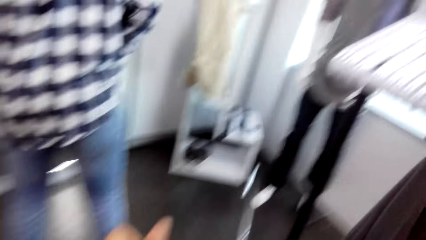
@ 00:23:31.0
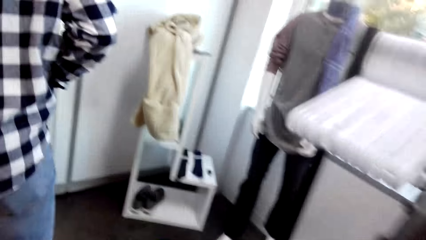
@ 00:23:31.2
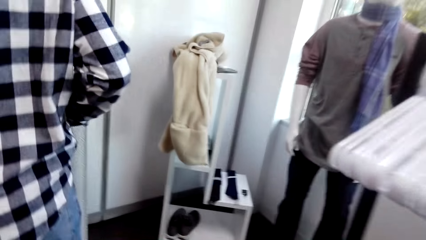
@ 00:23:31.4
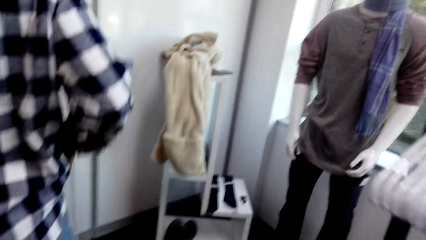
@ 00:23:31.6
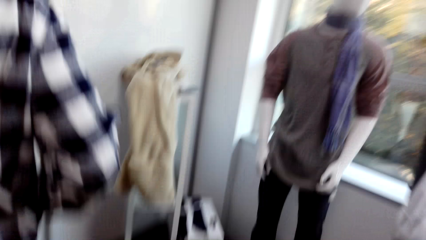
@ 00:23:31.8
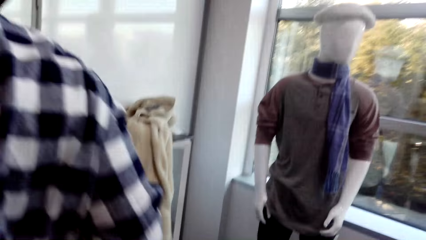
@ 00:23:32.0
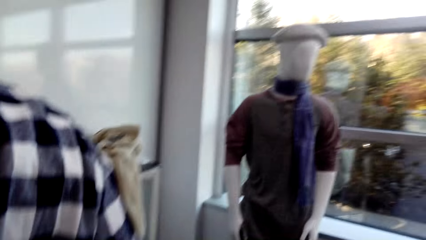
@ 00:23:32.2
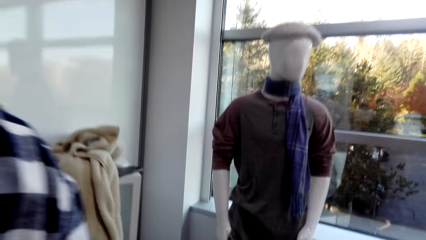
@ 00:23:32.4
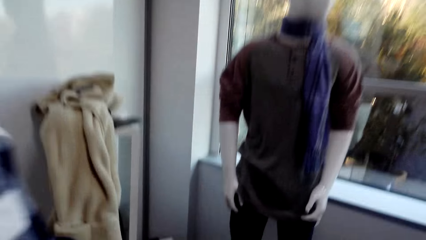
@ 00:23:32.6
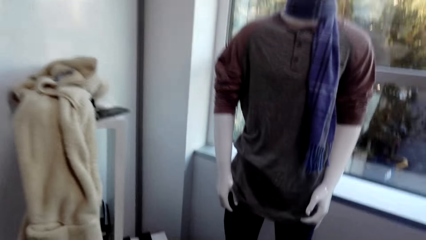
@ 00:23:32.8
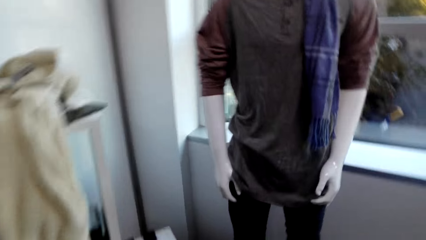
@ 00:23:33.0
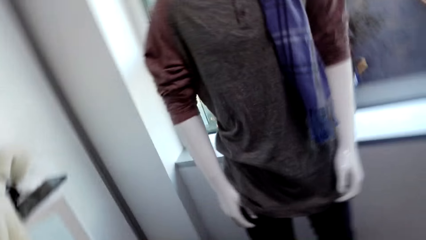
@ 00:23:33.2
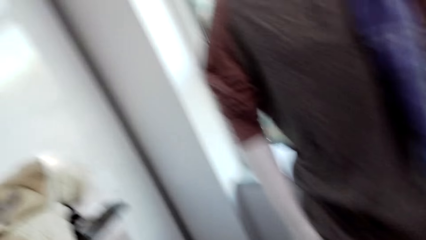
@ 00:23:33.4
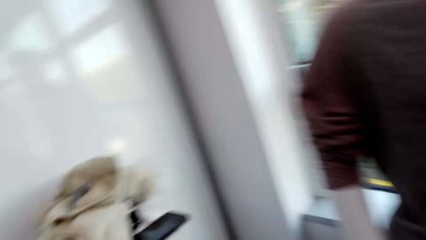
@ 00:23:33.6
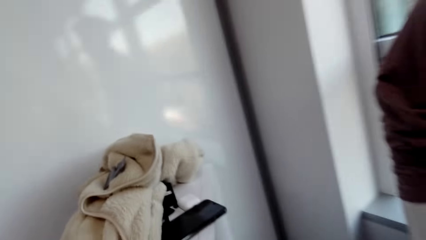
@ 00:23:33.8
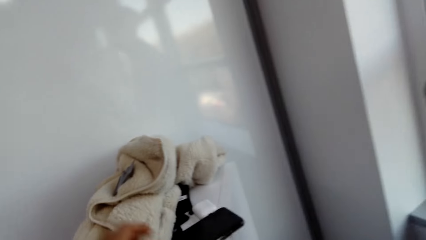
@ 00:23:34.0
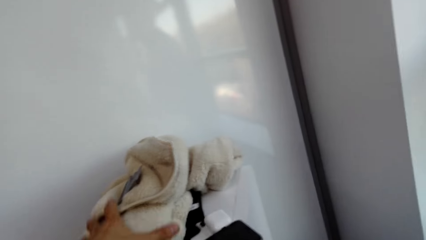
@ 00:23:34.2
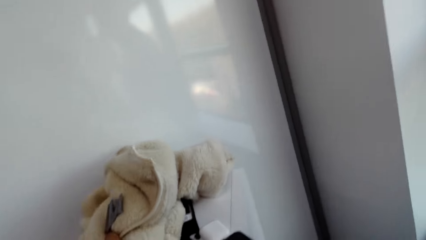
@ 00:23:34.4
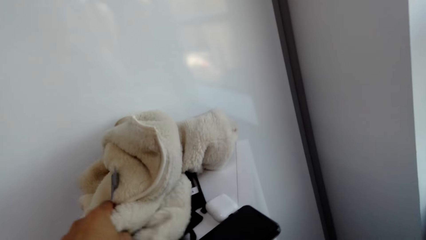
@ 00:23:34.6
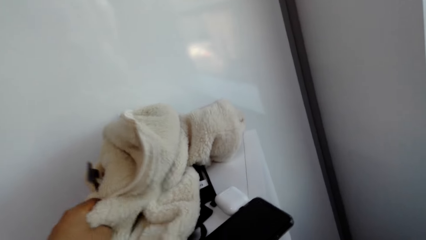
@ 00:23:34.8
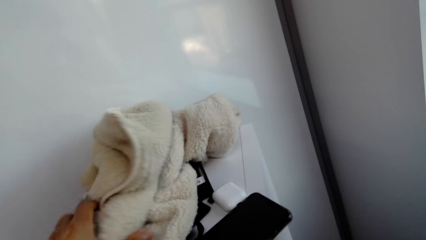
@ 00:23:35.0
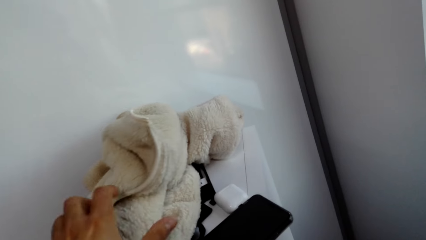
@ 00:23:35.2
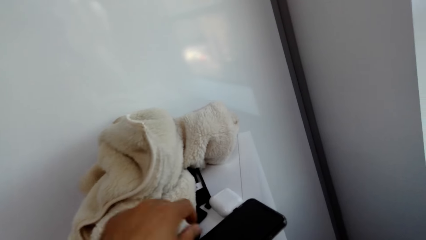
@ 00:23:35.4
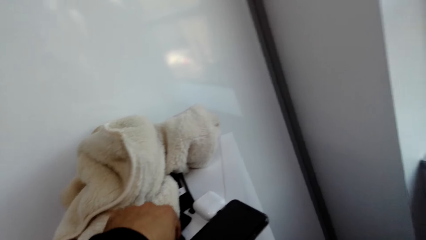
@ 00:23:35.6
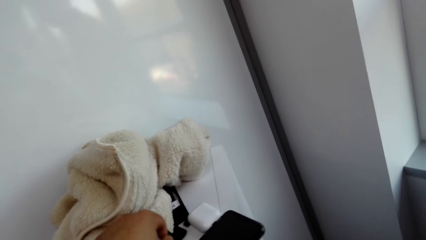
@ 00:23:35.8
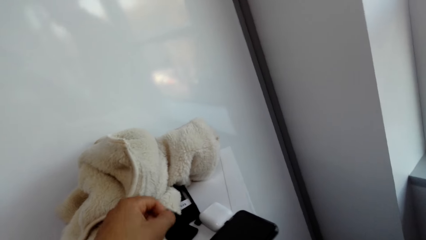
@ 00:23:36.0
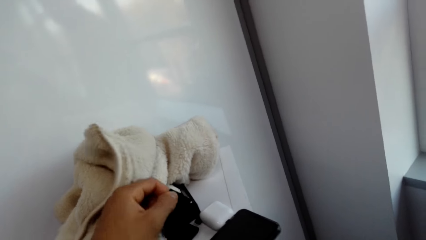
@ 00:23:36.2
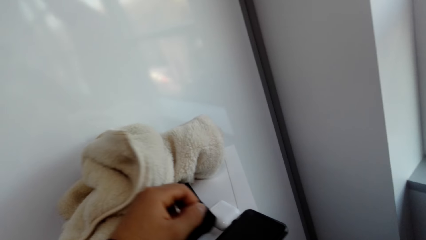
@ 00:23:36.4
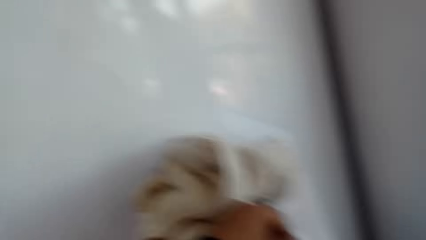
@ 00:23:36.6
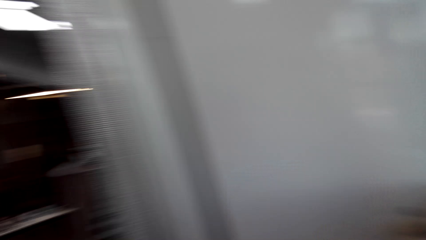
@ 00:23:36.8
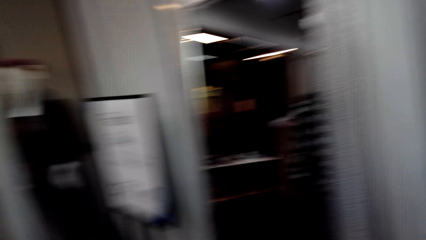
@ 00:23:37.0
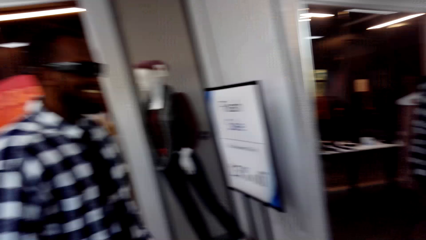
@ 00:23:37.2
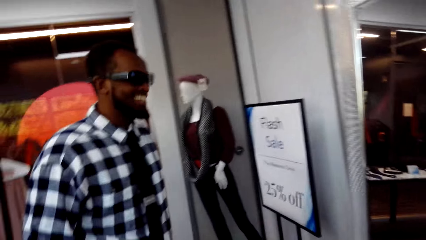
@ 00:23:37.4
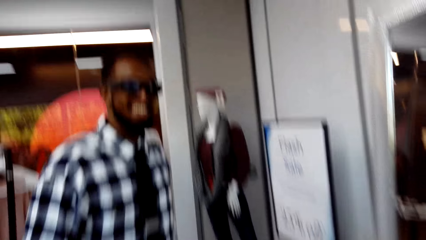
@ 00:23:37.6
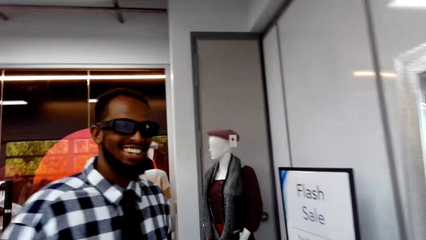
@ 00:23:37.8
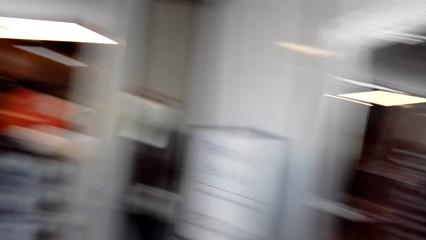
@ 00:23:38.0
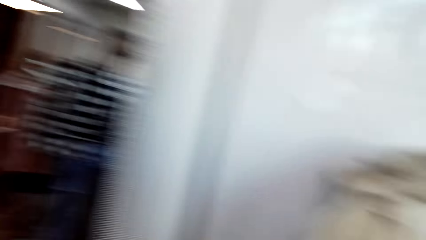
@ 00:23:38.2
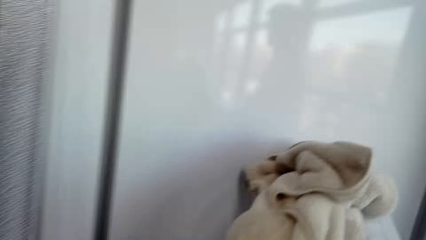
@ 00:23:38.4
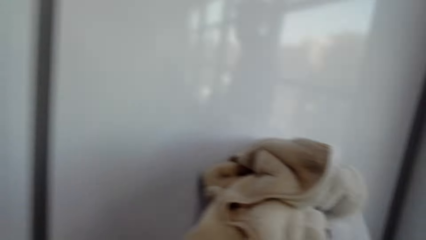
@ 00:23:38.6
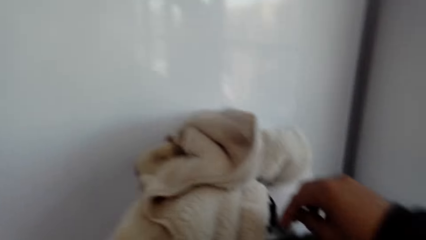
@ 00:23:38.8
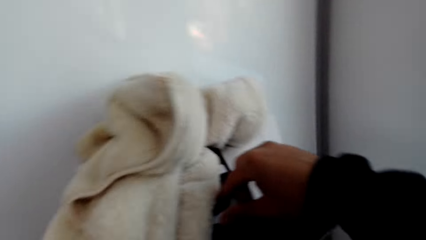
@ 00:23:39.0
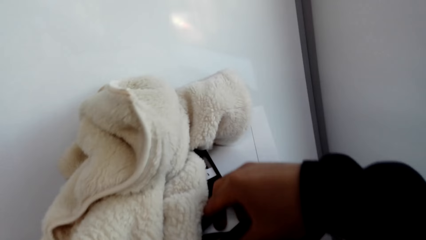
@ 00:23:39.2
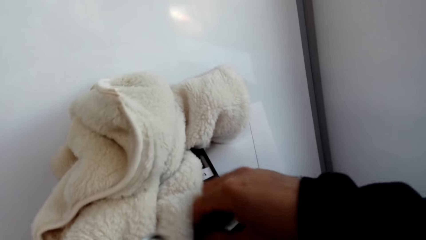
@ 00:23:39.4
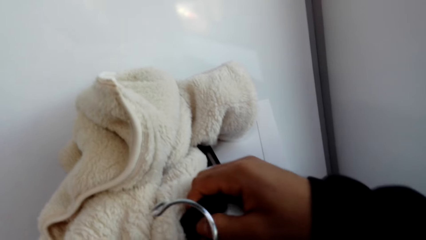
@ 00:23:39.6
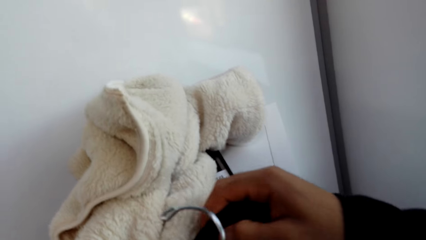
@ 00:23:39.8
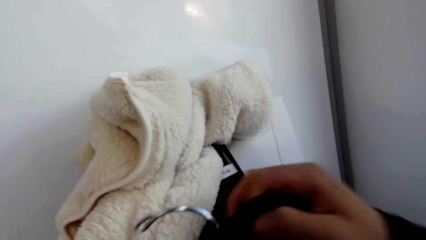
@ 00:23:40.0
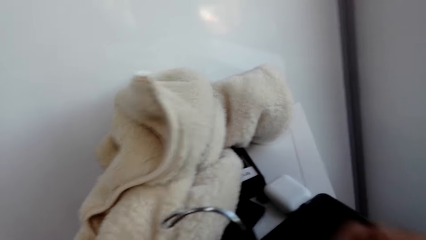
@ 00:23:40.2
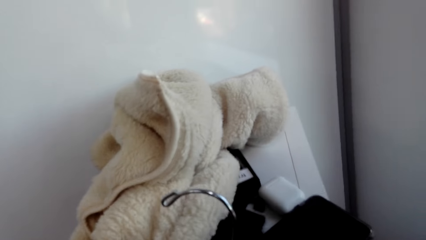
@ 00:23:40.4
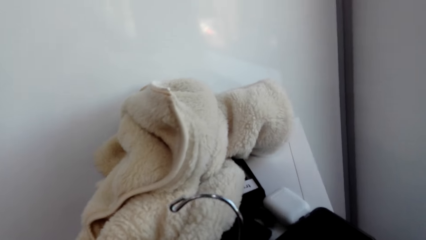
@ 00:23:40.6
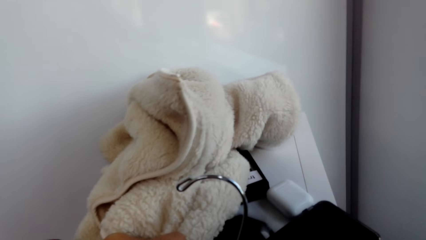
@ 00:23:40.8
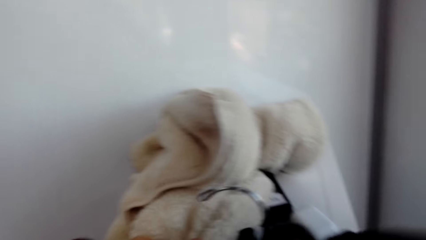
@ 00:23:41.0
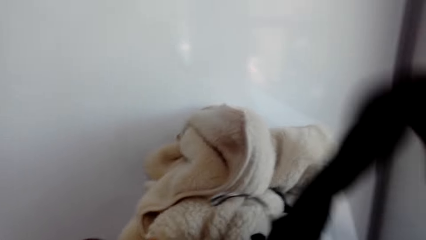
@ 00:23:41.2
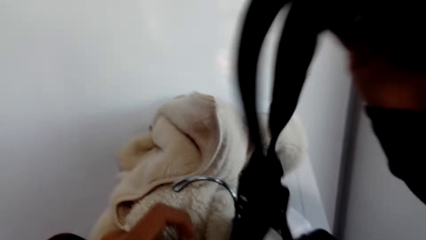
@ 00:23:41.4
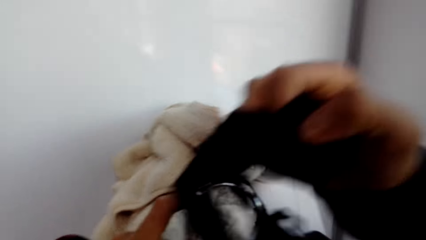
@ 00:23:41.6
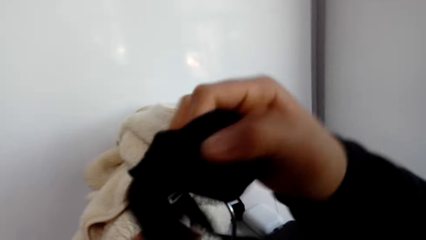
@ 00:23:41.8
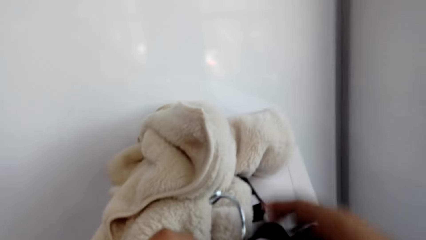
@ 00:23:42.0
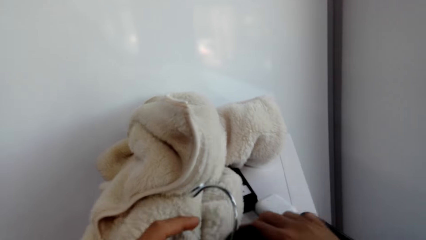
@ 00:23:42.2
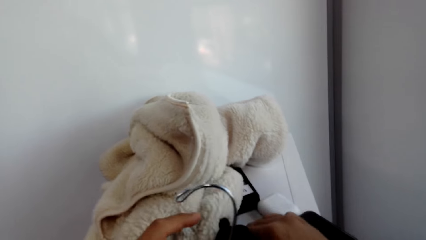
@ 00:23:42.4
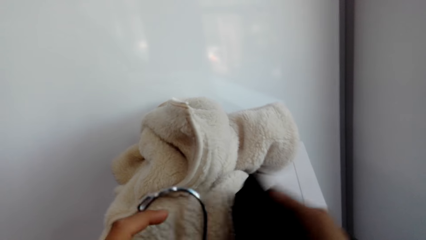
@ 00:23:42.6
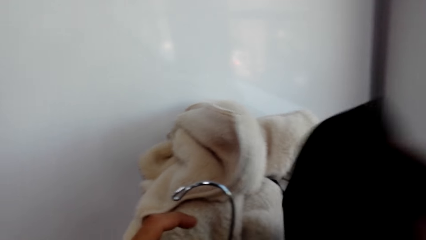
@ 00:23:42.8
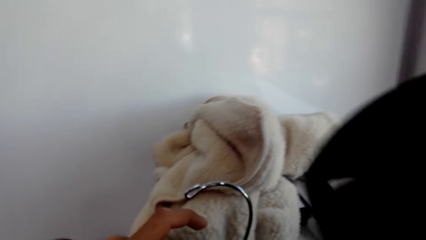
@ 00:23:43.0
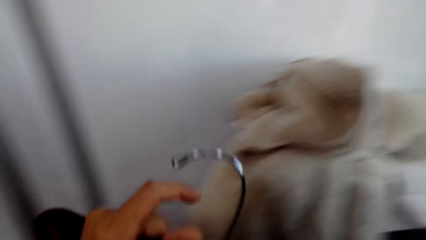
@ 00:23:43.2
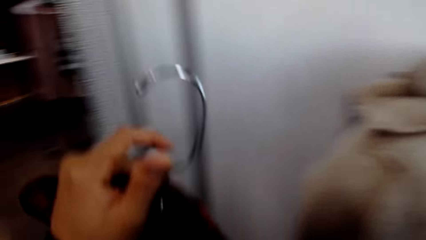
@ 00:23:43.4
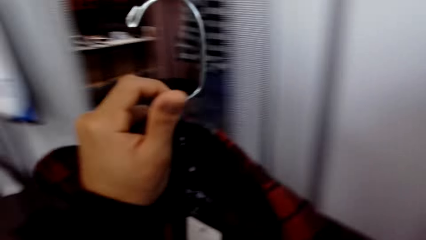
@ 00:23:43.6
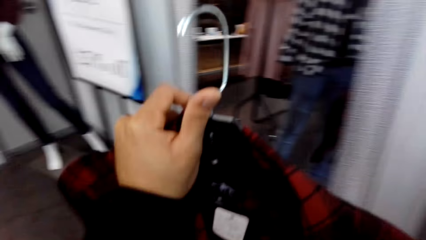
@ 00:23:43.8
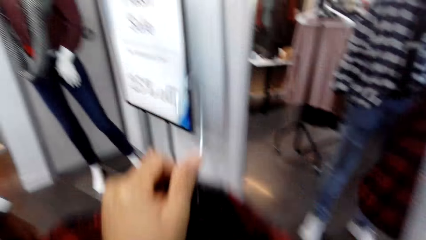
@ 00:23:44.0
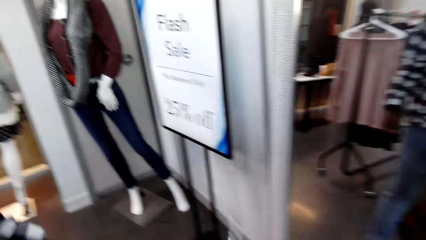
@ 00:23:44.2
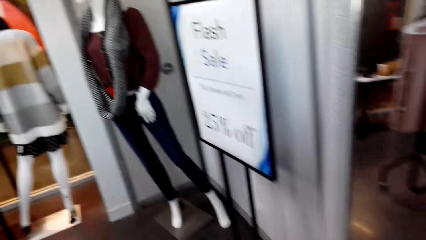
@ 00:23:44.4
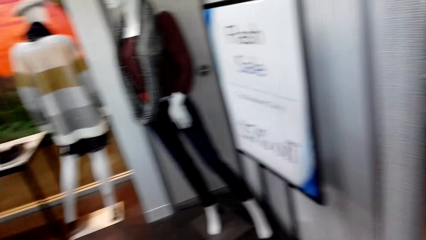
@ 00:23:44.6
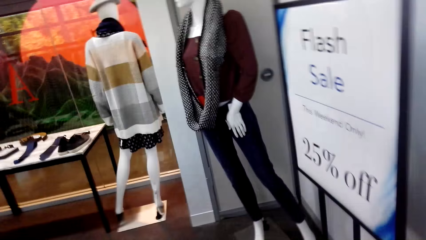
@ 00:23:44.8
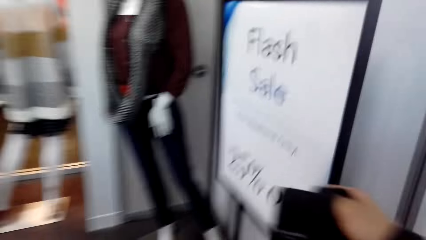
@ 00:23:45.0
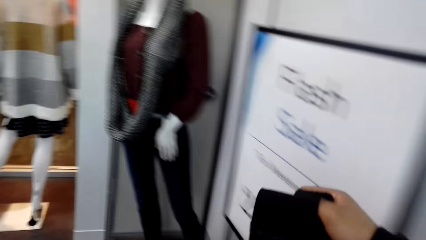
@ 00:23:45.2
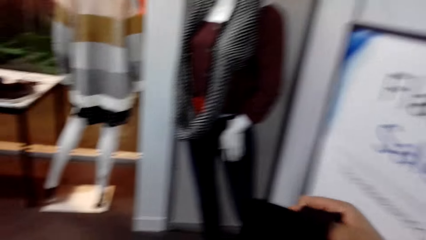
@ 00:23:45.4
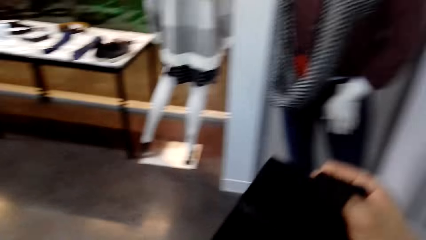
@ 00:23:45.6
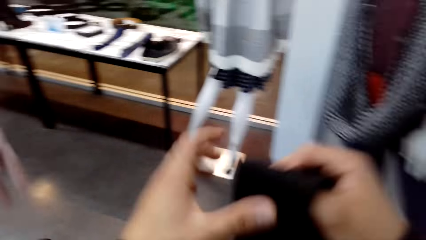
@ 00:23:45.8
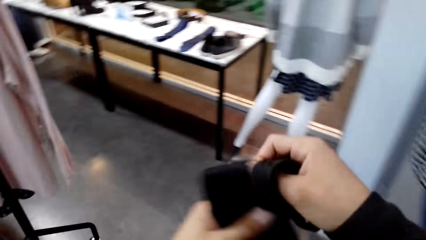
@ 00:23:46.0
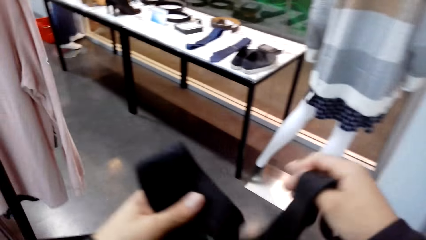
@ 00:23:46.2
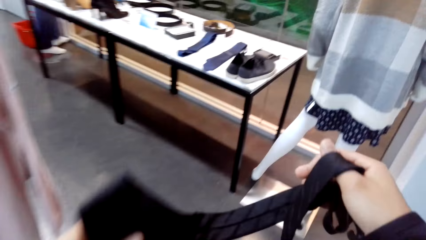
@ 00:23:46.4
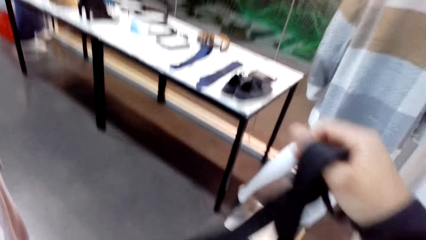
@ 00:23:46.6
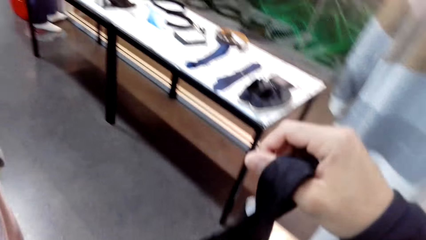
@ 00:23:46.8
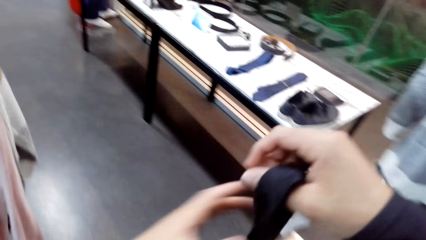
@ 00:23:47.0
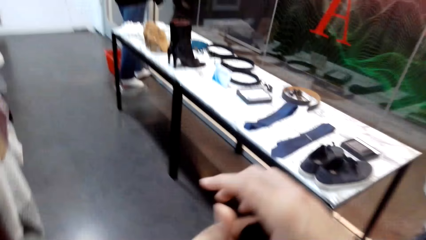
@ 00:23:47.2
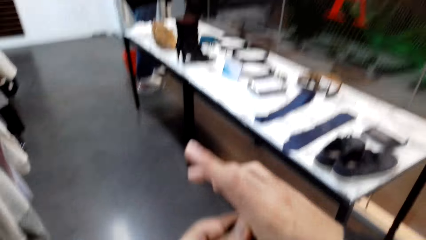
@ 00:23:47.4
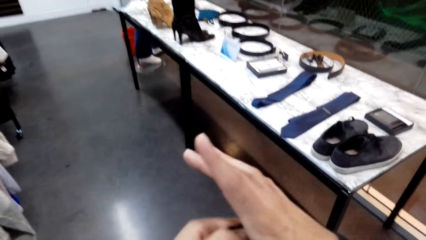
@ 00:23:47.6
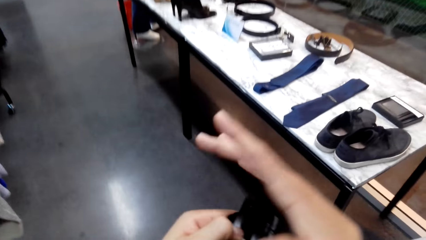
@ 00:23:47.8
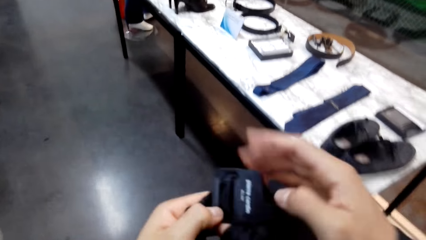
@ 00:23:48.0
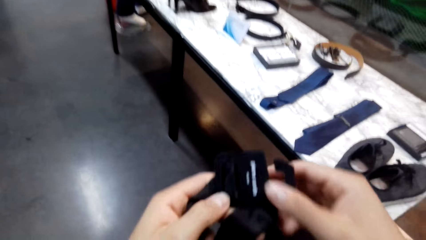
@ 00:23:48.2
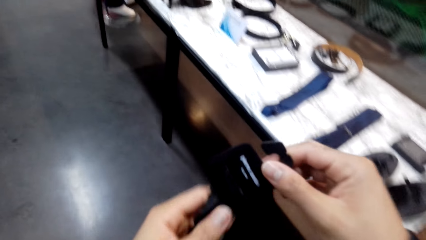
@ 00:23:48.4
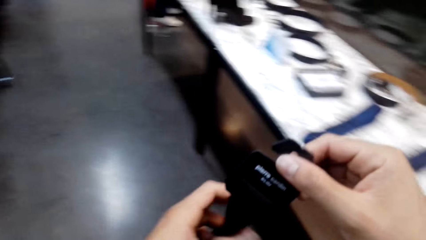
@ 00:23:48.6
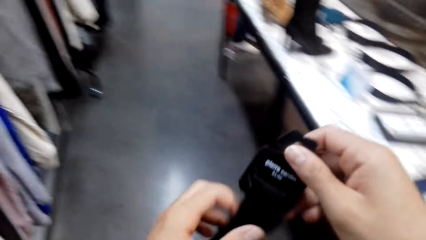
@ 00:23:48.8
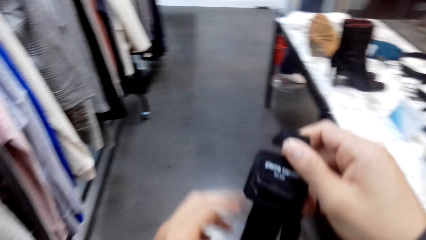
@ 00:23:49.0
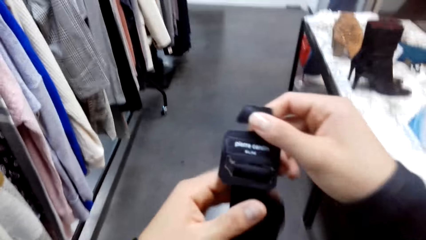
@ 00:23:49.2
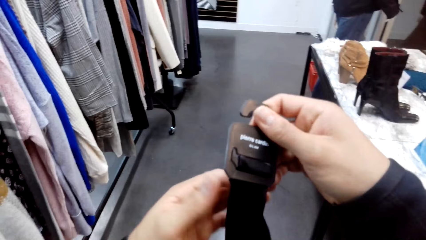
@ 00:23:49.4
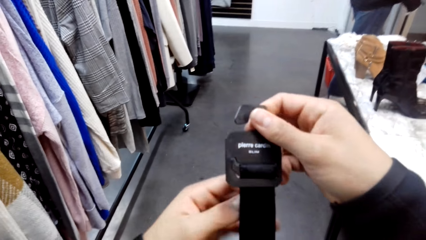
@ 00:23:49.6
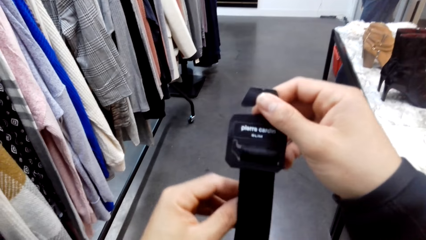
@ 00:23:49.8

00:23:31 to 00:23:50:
A person looks at himself at the mirror. Another person holds clothes. The camera wearer looks around, holds a cloth with the left hand, touches something, and looks around. They turn the camera. The first person smiles. The camera wearer looks around, picks up a cloth, walks around, holds the cloth with the left hand, and walks around.
